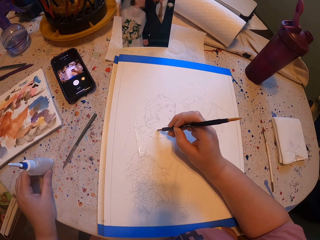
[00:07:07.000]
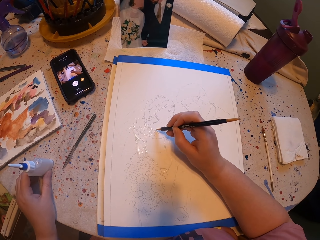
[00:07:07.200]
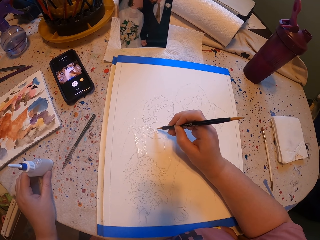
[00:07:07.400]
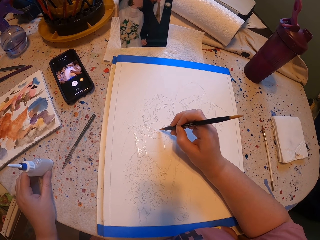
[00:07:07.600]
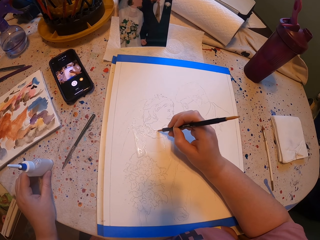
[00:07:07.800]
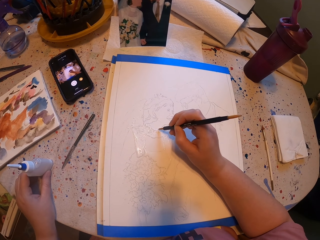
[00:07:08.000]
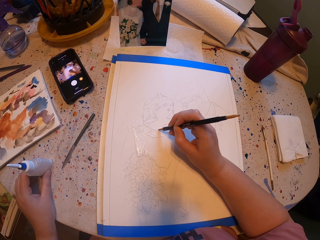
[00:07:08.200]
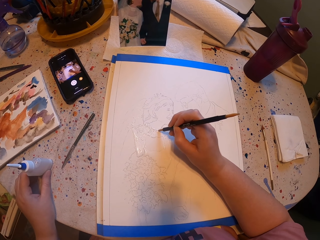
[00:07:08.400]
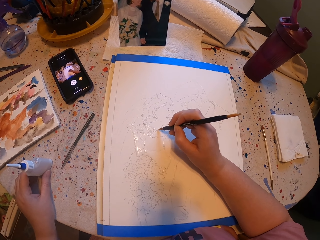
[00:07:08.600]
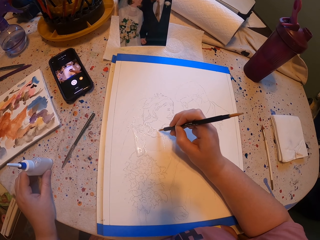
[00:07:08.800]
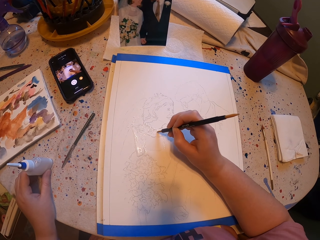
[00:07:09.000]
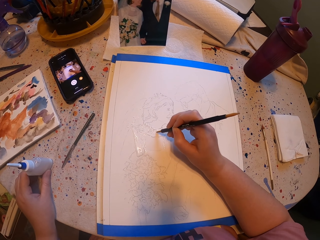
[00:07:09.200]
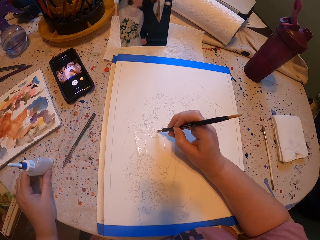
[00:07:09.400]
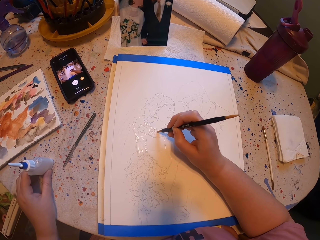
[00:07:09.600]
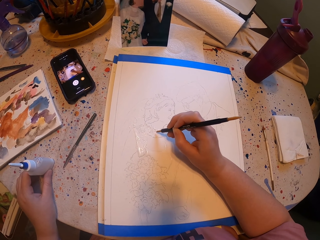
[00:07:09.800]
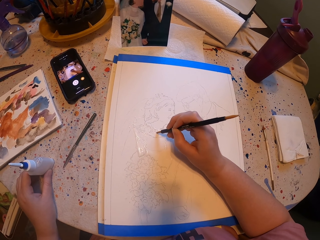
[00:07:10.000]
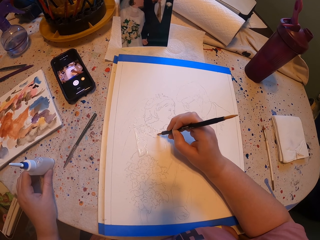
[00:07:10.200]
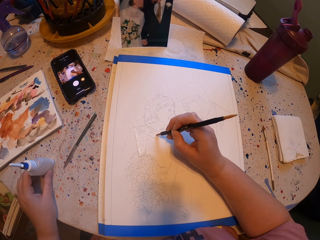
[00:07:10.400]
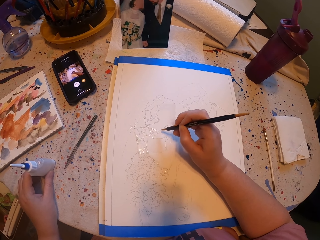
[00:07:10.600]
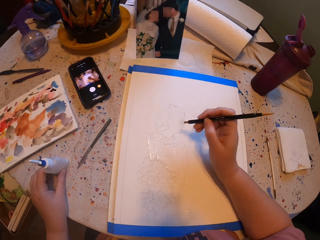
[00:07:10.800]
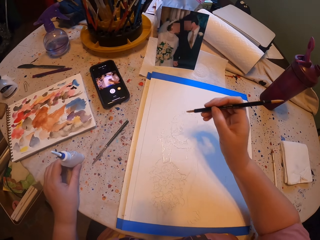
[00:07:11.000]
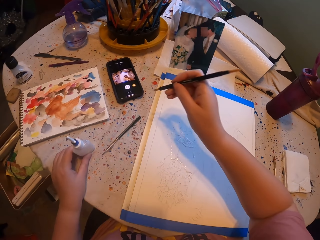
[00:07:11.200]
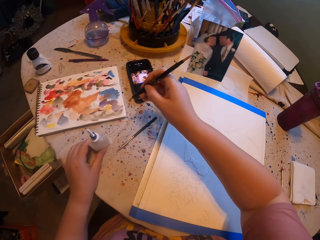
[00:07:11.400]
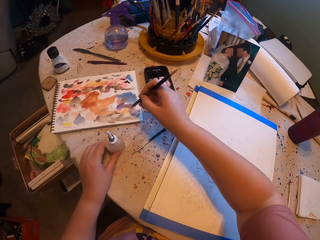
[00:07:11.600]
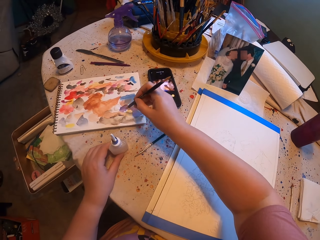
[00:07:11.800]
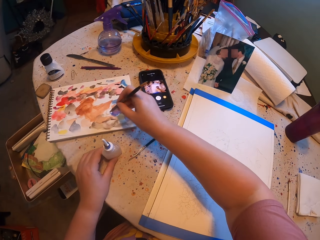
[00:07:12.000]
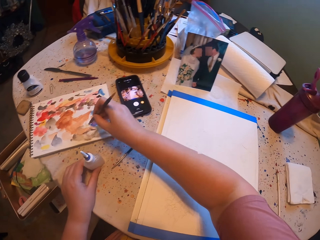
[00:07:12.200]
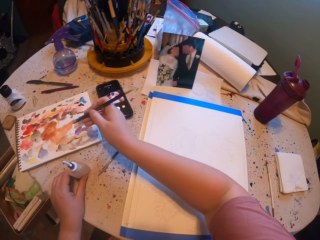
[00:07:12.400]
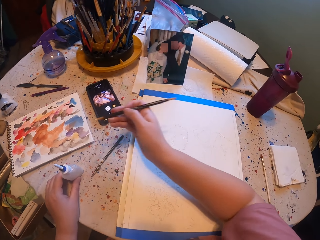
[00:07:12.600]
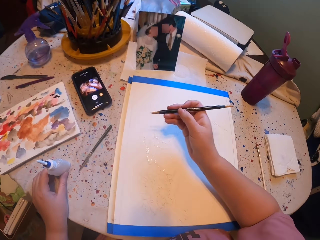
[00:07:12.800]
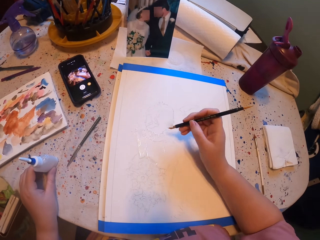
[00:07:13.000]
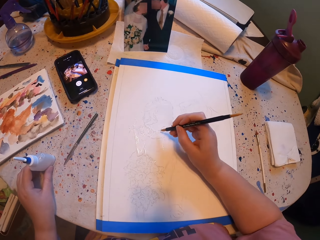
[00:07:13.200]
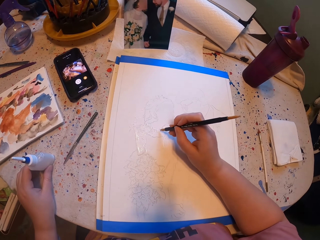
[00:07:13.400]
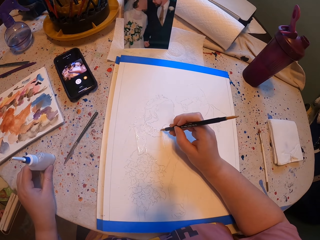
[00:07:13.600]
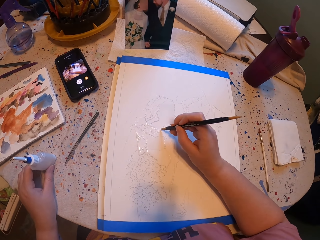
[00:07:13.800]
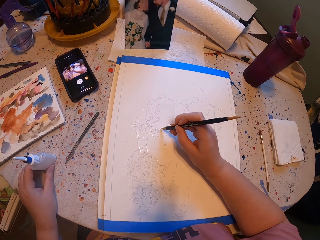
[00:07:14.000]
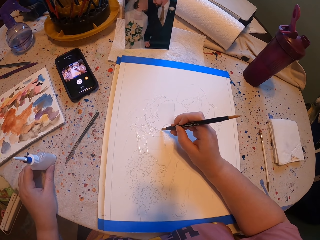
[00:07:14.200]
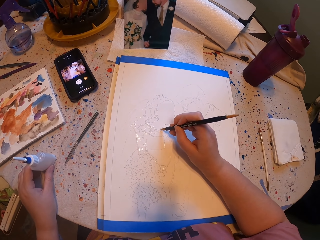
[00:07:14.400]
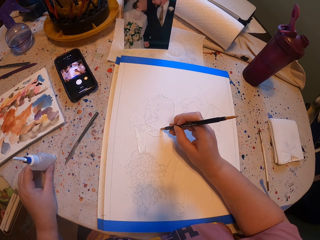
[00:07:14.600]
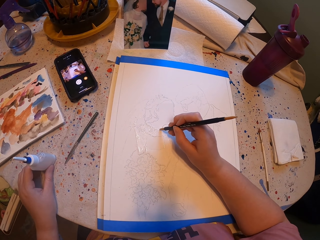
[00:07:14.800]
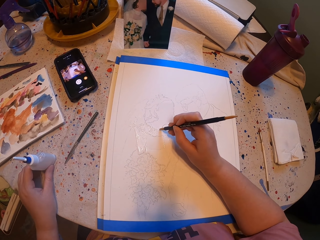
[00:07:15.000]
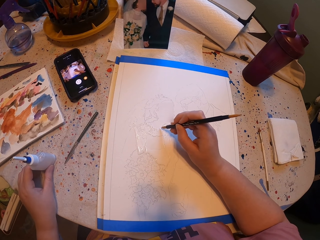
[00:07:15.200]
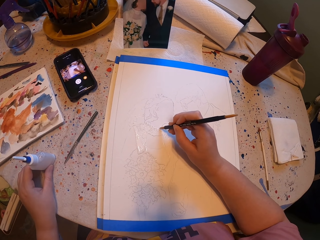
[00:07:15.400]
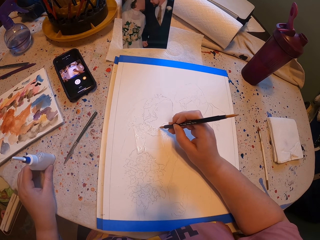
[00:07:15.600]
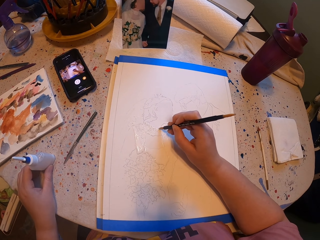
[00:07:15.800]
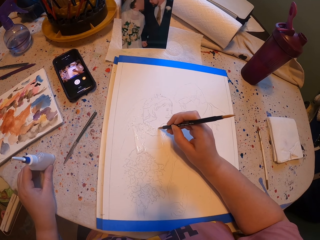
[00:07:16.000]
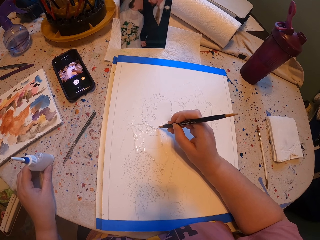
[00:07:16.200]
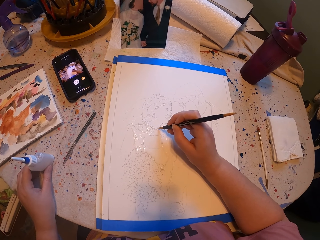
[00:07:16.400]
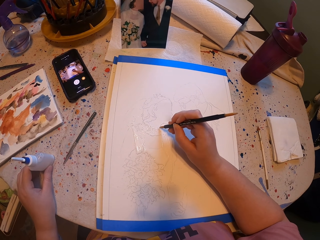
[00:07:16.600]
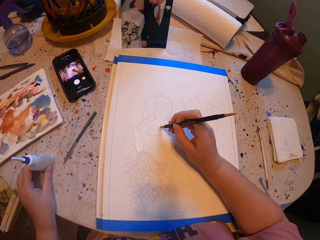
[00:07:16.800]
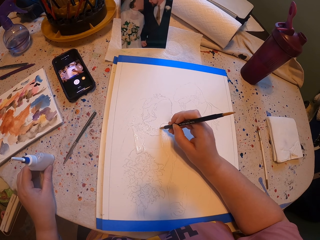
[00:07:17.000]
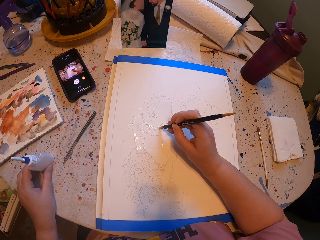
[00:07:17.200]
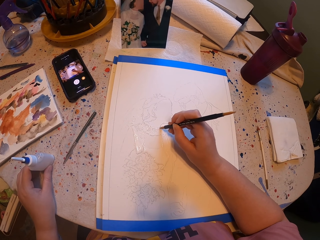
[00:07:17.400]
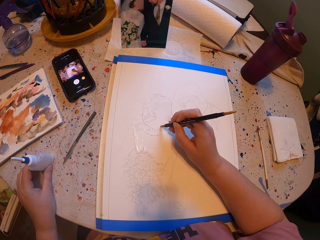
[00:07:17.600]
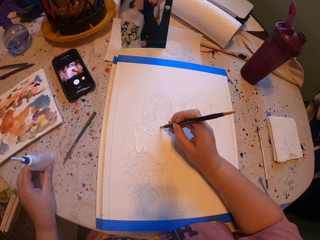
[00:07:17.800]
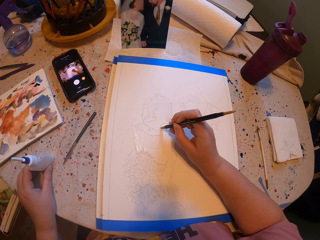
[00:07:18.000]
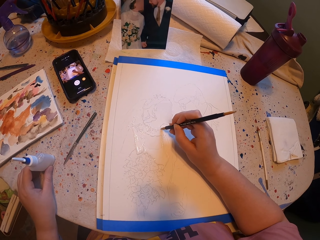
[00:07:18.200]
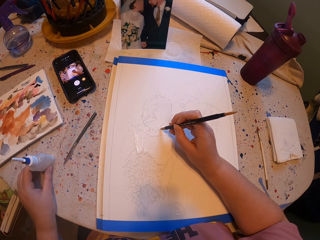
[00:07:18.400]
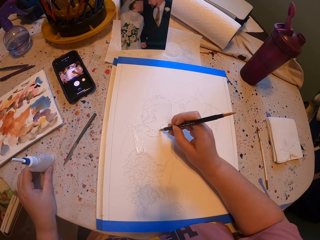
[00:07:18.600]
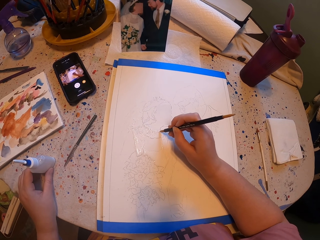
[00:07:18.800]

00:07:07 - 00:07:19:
The camera wearer picks the paint with the brush. They rub the pen brush on the ink paper. They paint a paper with the pen brush.

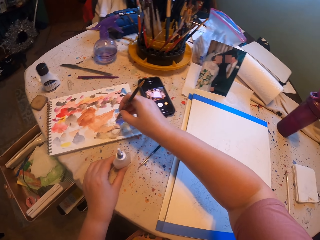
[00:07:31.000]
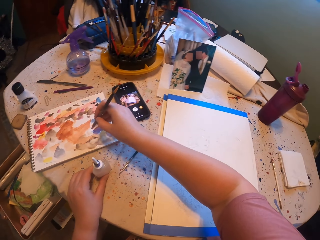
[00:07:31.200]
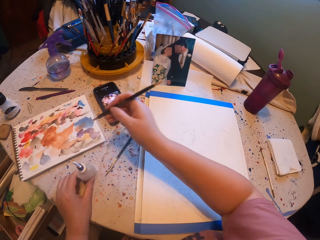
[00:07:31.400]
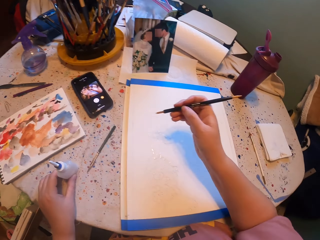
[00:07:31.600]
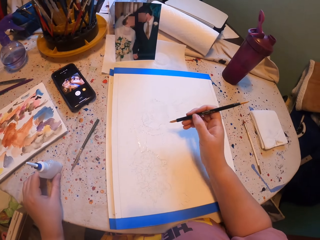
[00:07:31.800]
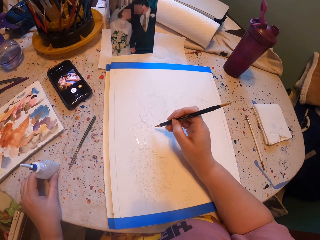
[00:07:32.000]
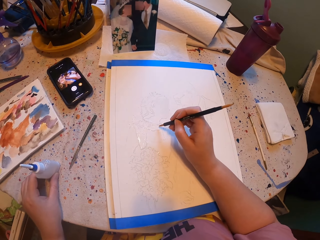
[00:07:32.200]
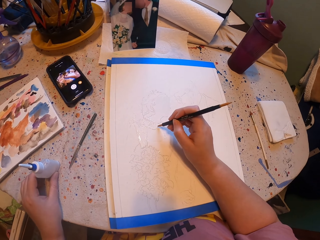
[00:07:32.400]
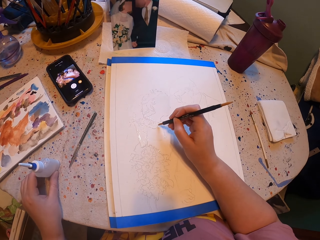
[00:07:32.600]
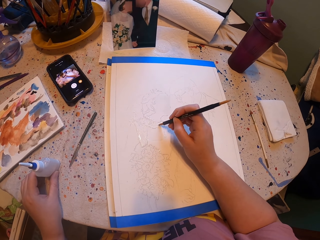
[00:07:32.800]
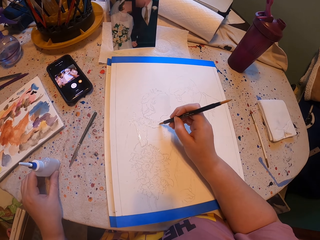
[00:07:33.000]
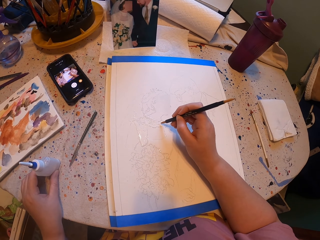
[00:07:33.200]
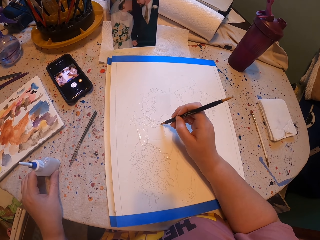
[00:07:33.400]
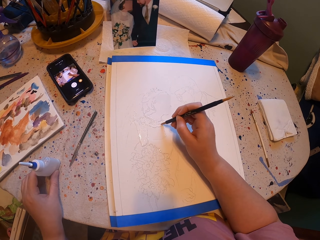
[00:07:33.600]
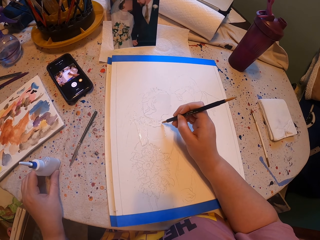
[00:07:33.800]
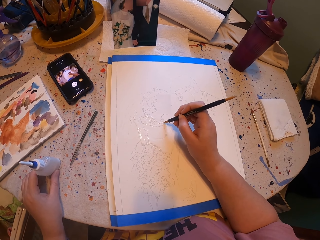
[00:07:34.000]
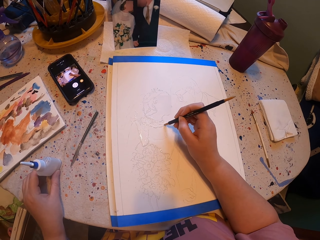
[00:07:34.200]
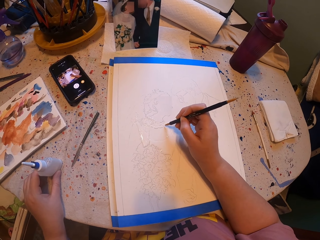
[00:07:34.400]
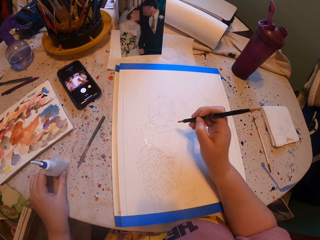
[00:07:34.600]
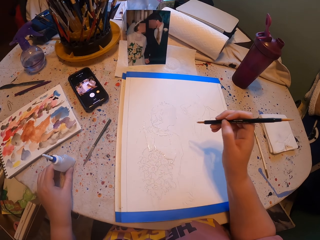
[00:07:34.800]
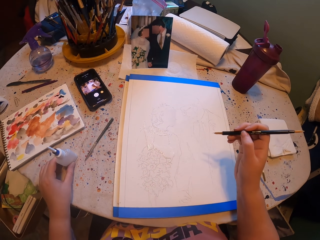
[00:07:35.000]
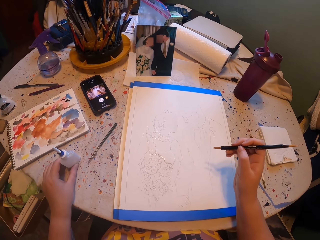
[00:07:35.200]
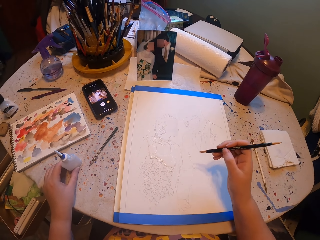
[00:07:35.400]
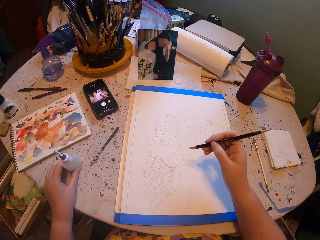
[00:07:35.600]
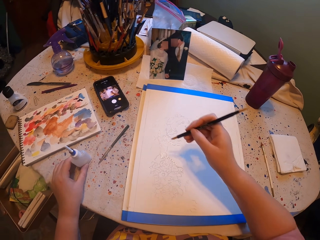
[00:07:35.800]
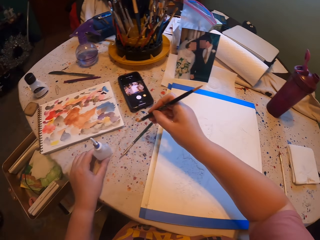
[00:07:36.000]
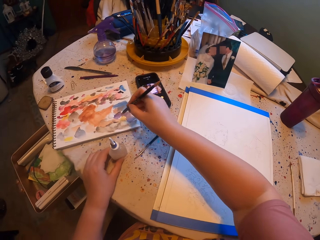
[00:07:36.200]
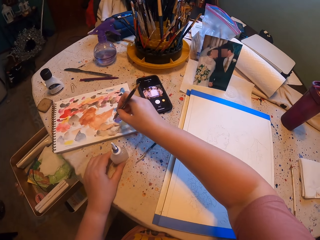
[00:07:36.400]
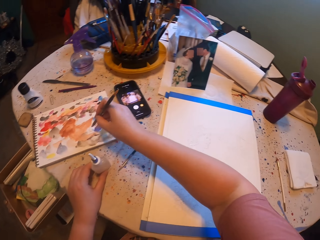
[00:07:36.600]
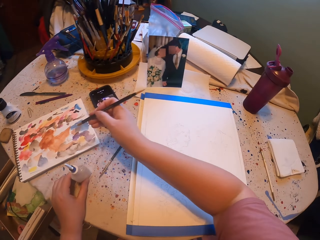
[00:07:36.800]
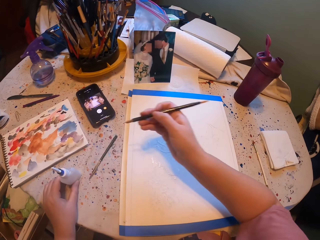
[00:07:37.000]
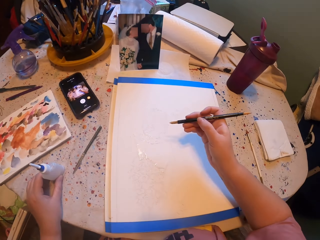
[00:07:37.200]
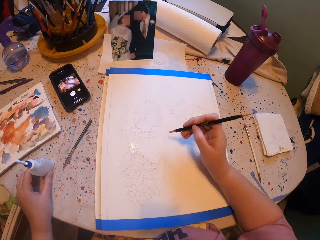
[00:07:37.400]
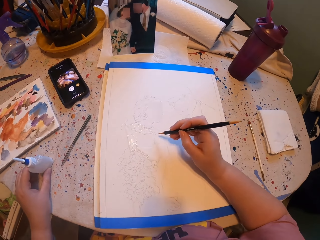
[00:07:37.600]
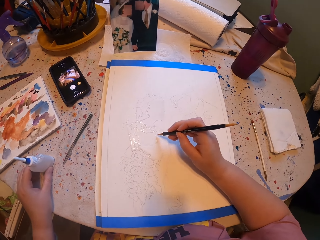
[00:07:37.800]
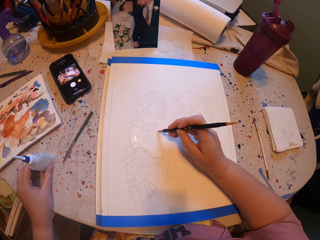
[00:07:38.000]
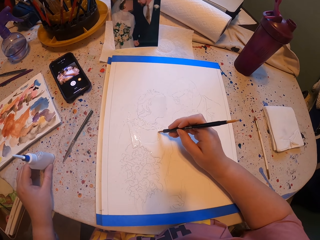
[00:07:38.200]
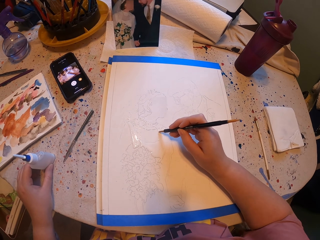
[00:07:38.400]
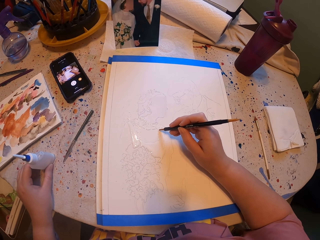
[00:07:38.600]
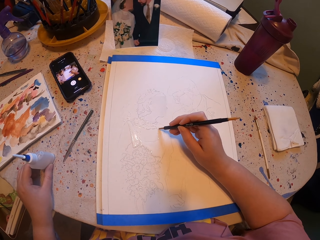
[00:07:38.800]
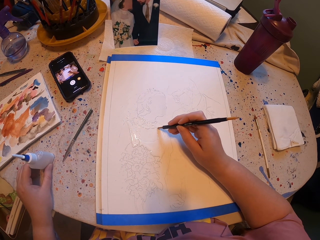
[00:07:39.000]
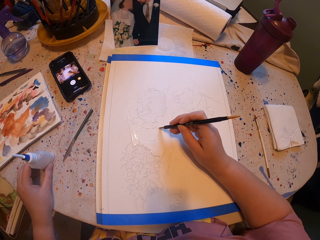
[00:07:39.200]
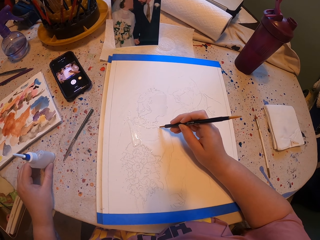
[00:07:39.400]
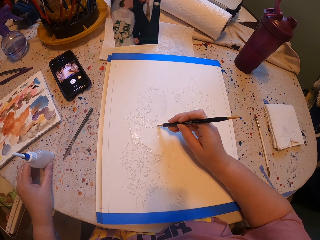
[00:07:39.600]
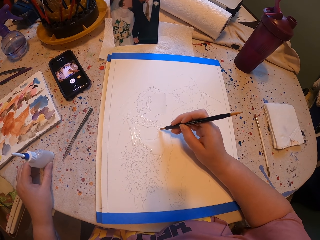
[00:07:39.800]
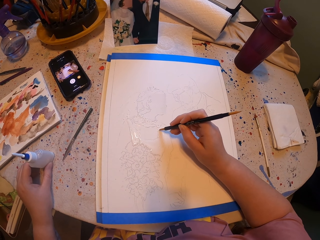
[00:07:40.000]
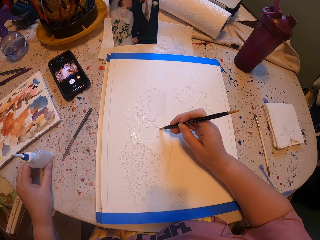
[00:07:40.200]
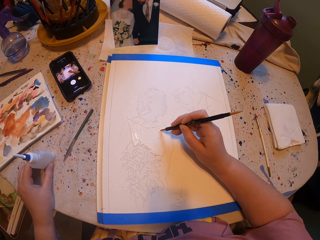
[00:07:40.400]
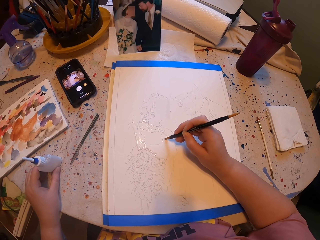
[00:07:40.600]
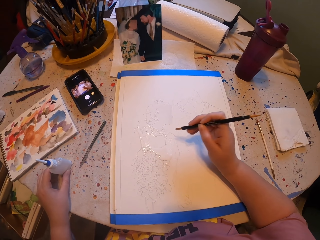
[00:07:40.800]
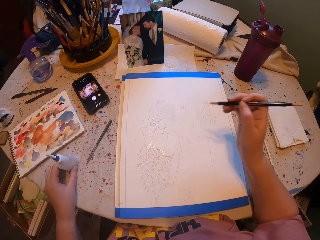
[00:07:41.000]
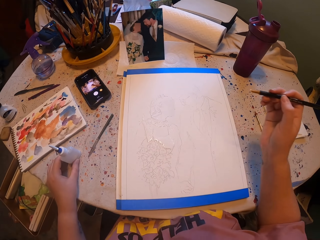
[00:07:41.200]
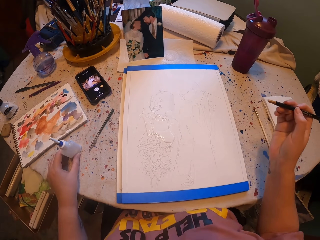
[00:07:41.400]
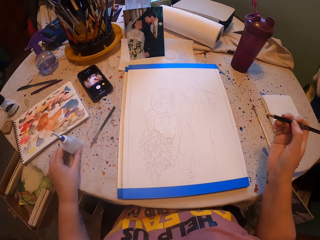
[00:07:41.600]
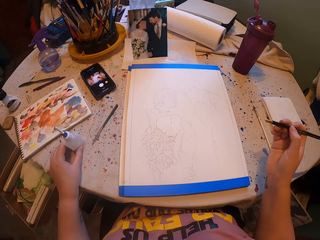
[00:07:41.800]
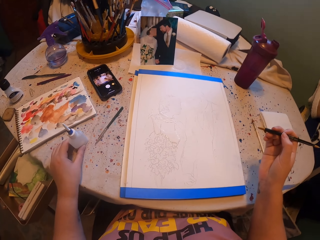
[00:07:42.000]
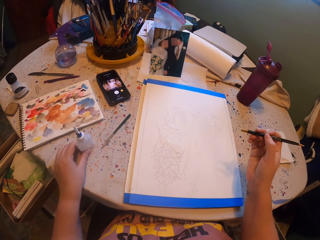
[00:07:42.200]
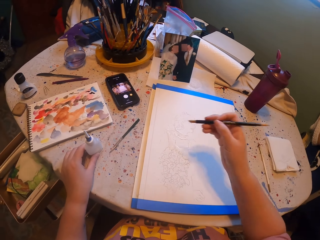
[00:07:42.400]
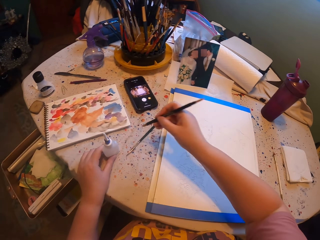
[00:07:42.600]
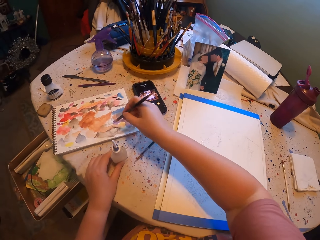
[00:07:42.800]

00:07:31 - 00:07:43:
The camera wearer rubs the pen brush on the ink paper. They pick the paint with the brush. They paint a paper with the pen brush. They pick the paint with the brush. They rub the pen brush on the ink paper. They paint the paper with the pen brush. They look at the book.
